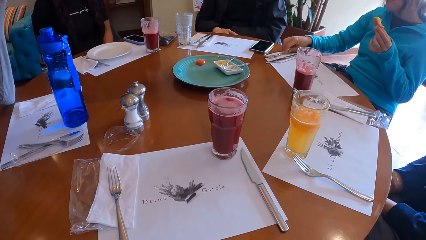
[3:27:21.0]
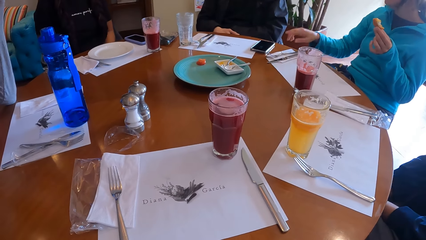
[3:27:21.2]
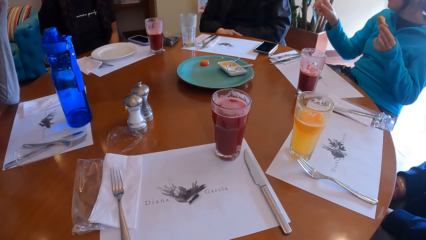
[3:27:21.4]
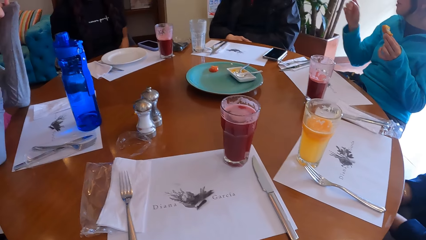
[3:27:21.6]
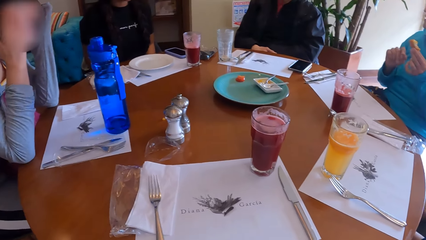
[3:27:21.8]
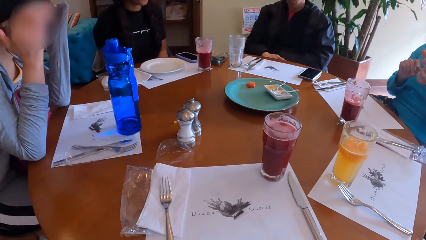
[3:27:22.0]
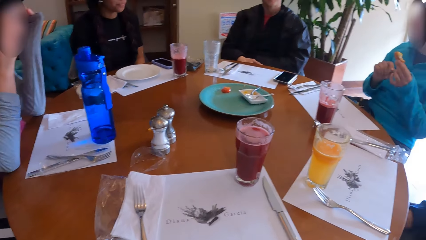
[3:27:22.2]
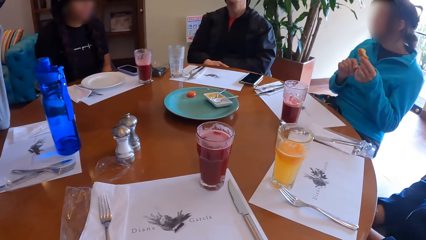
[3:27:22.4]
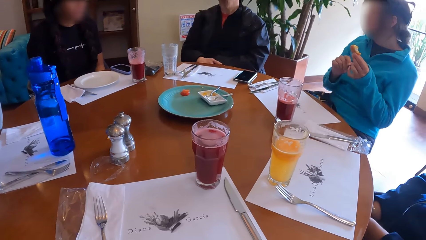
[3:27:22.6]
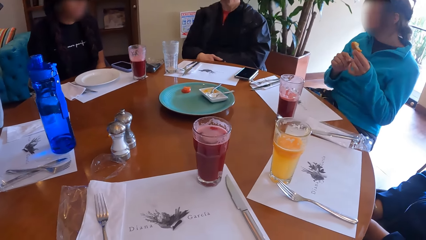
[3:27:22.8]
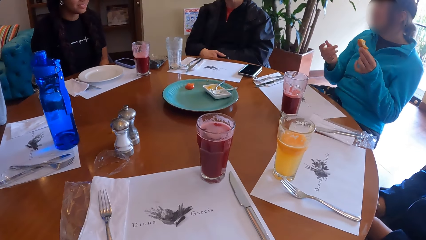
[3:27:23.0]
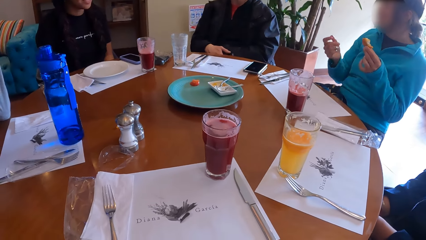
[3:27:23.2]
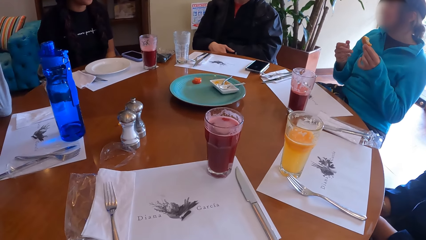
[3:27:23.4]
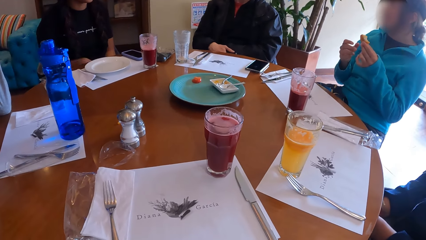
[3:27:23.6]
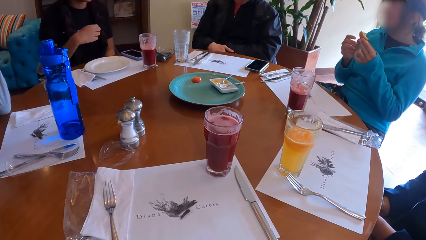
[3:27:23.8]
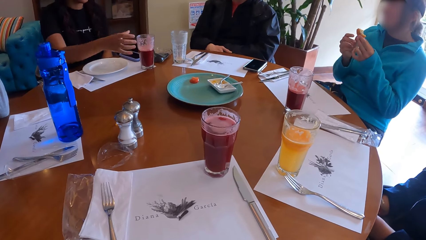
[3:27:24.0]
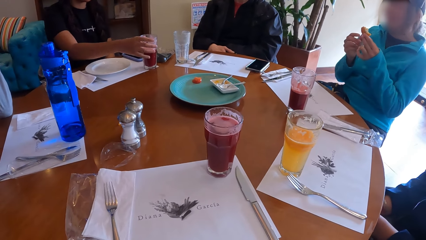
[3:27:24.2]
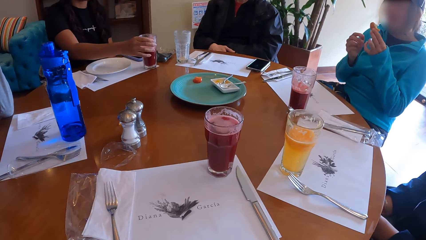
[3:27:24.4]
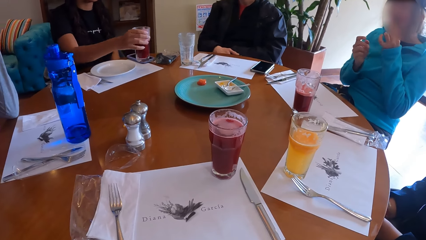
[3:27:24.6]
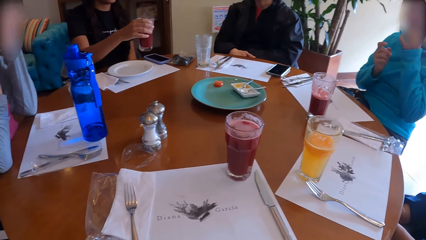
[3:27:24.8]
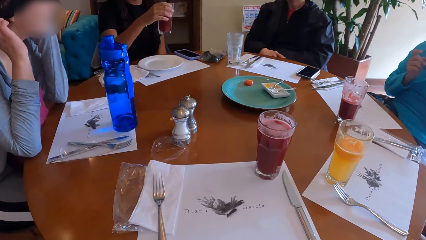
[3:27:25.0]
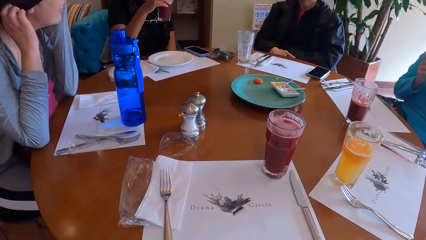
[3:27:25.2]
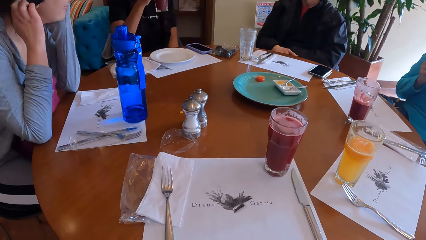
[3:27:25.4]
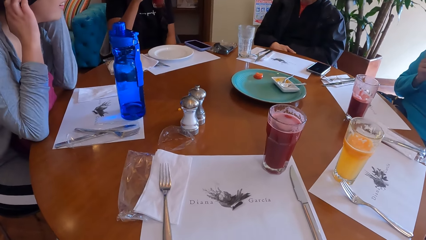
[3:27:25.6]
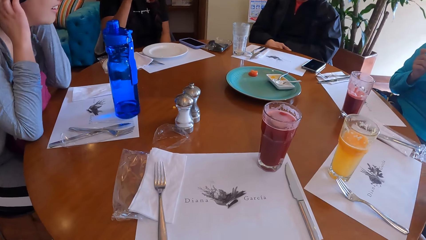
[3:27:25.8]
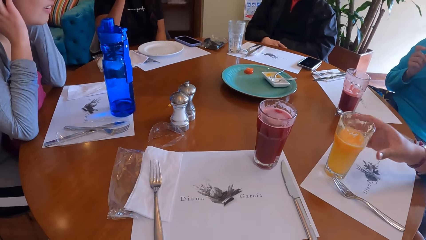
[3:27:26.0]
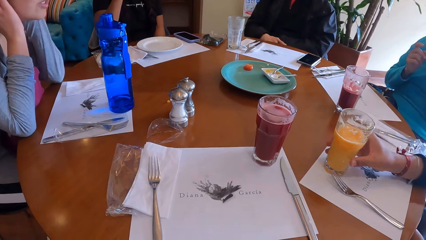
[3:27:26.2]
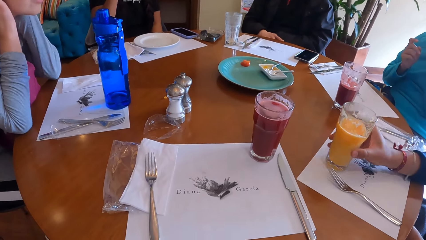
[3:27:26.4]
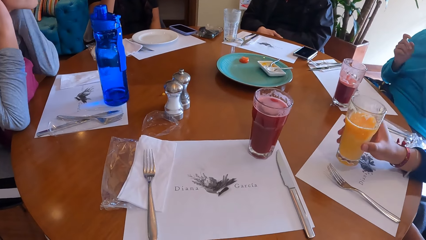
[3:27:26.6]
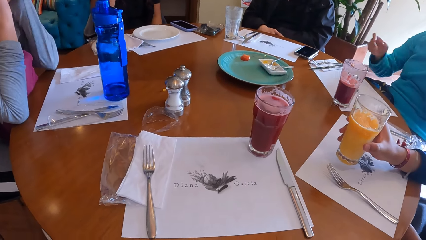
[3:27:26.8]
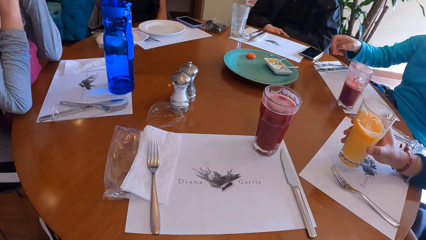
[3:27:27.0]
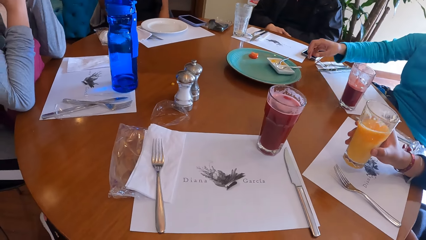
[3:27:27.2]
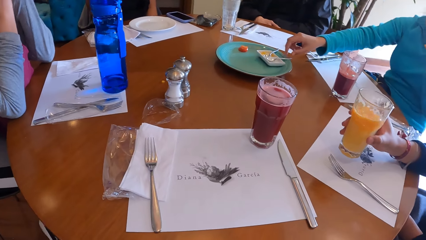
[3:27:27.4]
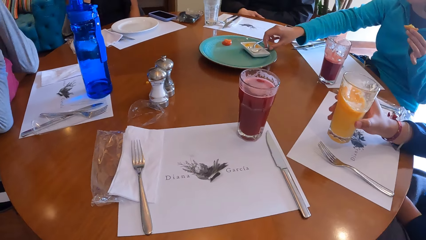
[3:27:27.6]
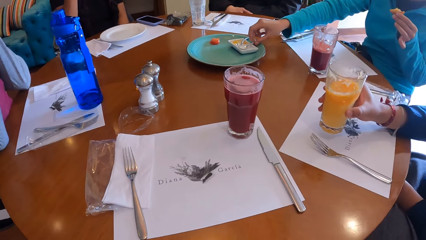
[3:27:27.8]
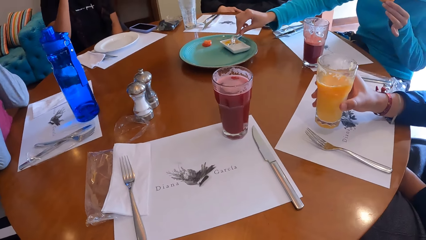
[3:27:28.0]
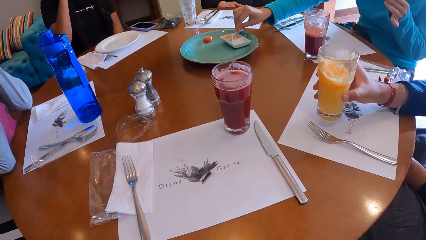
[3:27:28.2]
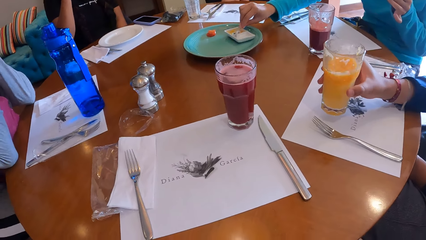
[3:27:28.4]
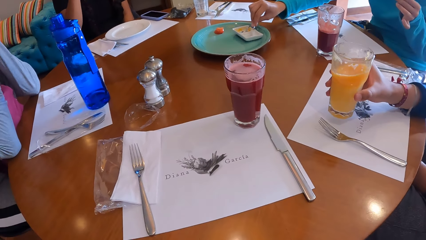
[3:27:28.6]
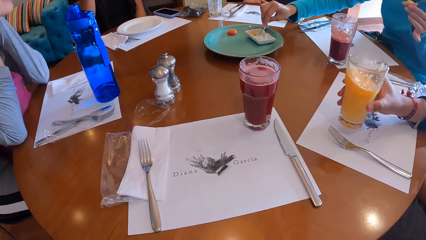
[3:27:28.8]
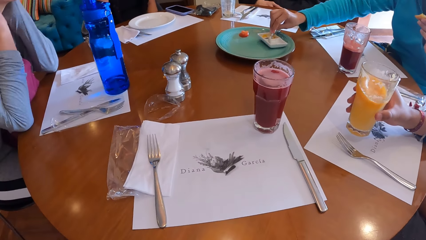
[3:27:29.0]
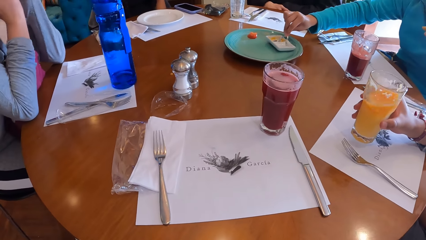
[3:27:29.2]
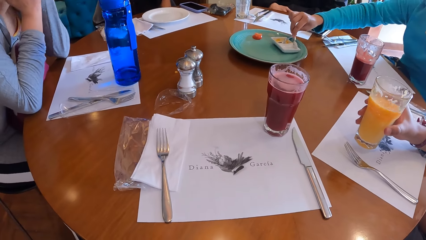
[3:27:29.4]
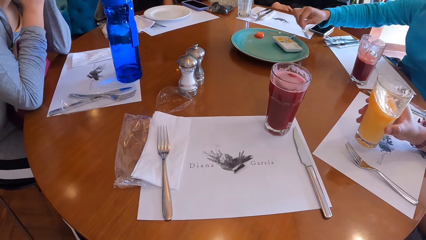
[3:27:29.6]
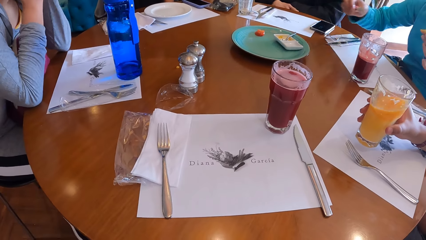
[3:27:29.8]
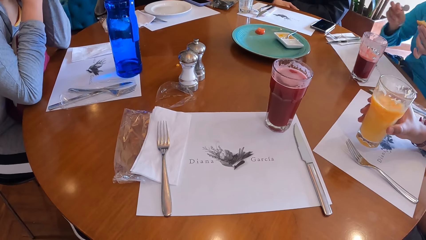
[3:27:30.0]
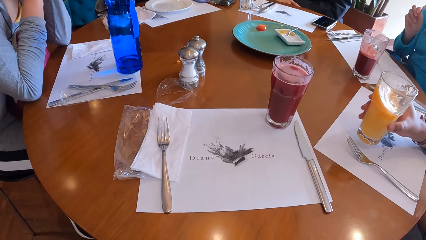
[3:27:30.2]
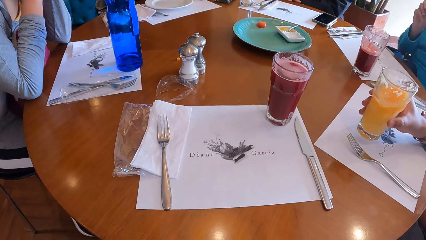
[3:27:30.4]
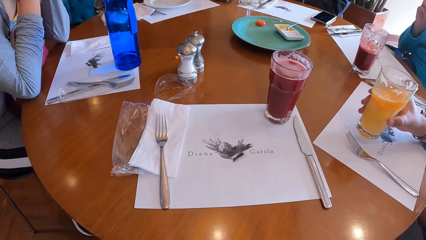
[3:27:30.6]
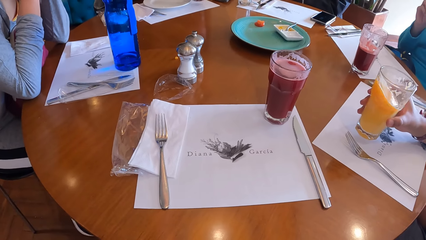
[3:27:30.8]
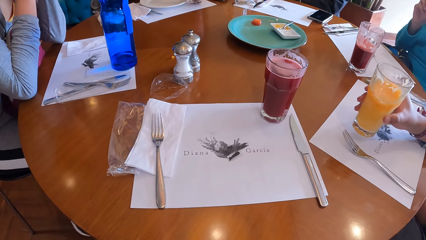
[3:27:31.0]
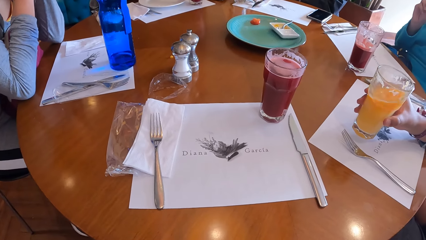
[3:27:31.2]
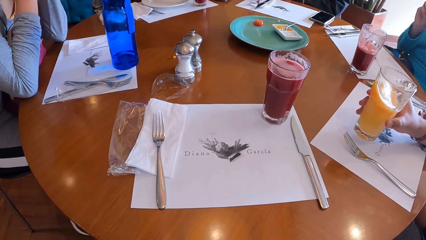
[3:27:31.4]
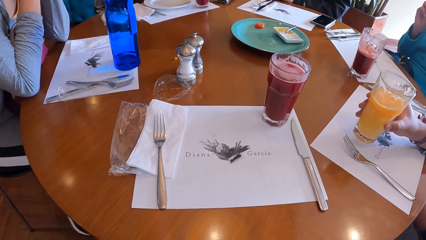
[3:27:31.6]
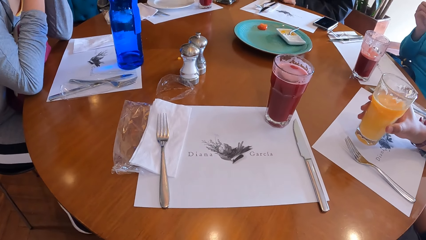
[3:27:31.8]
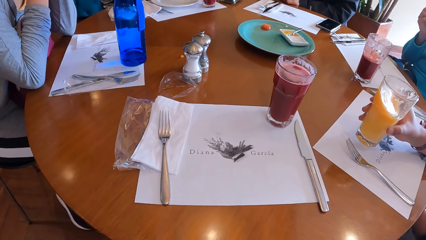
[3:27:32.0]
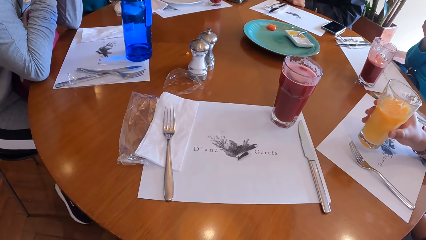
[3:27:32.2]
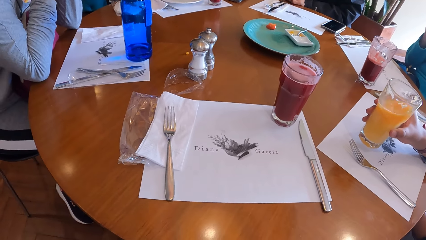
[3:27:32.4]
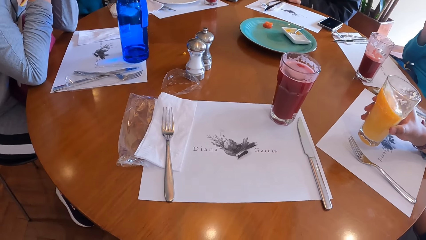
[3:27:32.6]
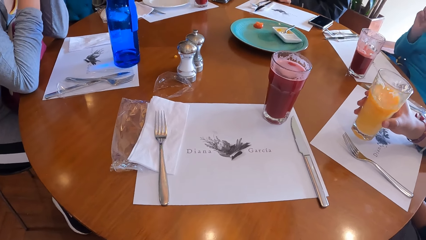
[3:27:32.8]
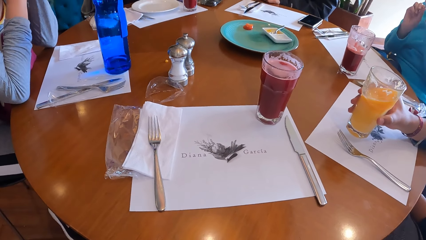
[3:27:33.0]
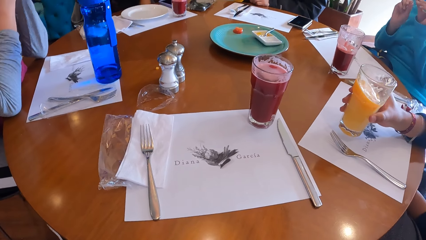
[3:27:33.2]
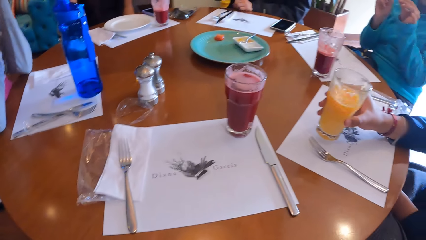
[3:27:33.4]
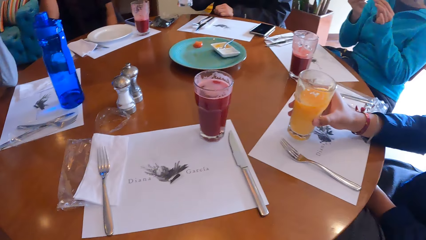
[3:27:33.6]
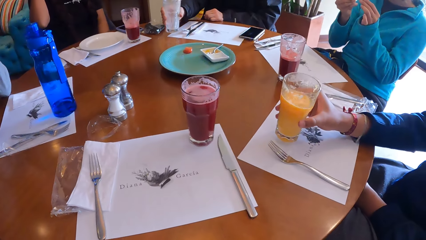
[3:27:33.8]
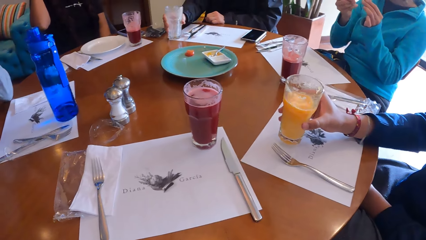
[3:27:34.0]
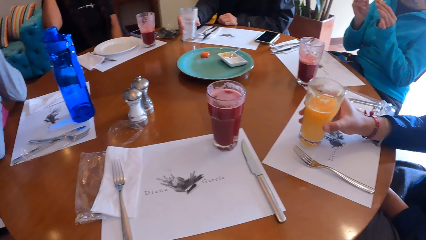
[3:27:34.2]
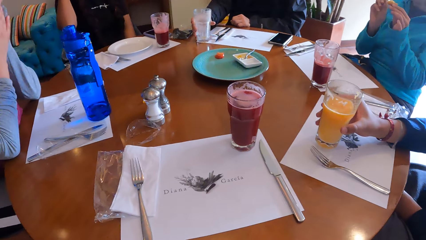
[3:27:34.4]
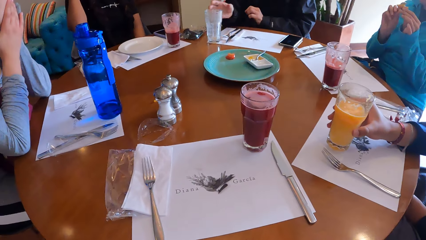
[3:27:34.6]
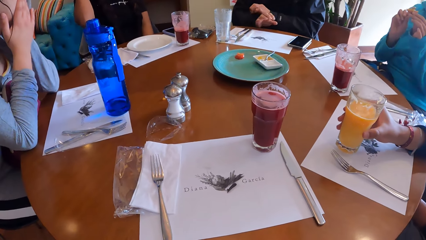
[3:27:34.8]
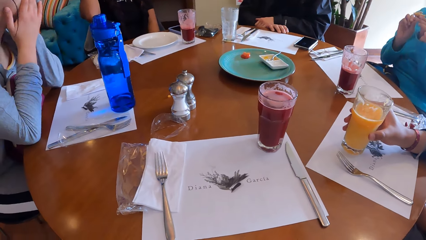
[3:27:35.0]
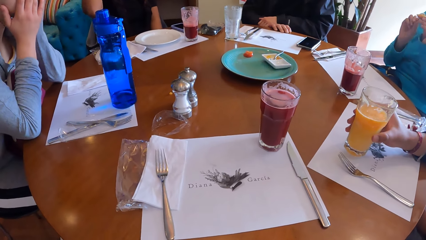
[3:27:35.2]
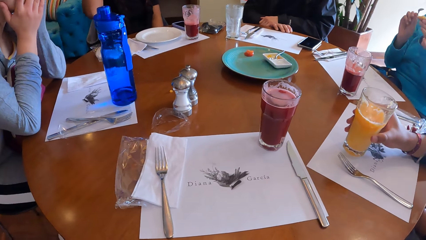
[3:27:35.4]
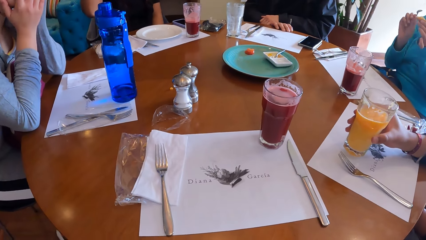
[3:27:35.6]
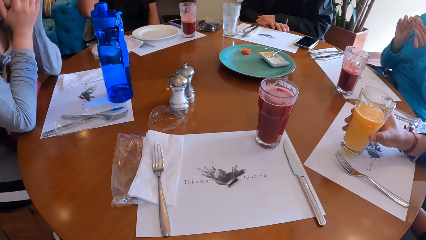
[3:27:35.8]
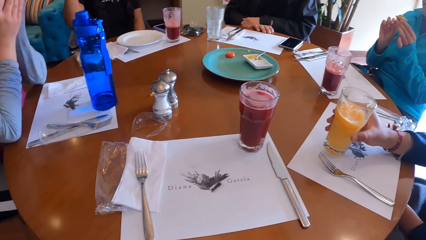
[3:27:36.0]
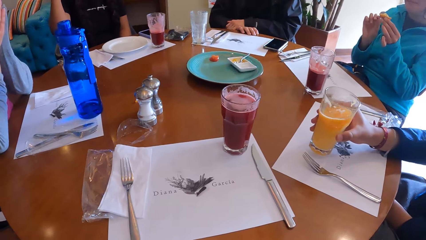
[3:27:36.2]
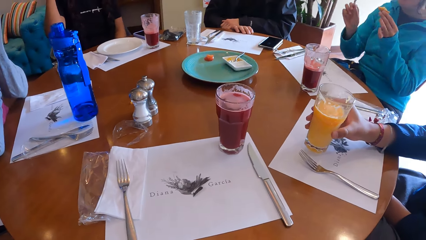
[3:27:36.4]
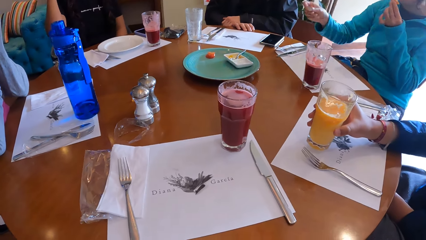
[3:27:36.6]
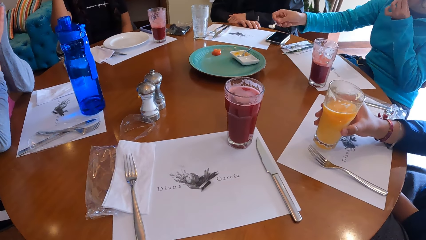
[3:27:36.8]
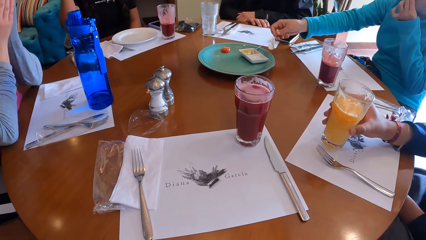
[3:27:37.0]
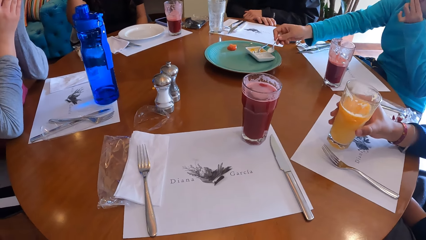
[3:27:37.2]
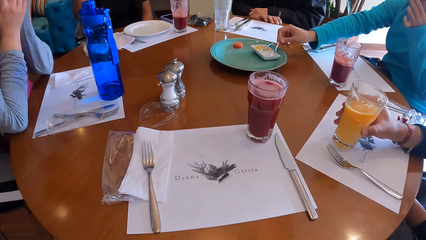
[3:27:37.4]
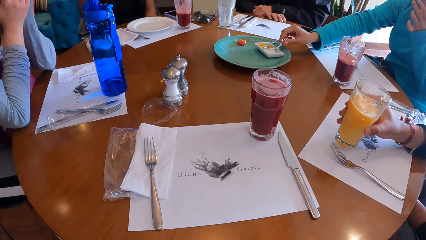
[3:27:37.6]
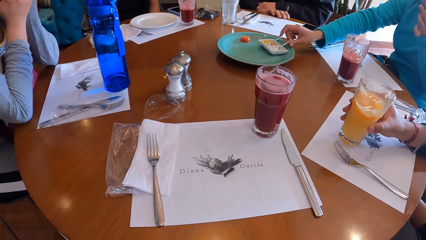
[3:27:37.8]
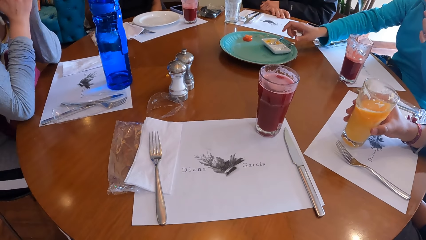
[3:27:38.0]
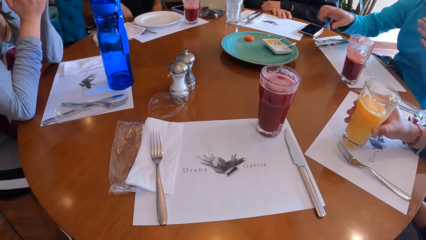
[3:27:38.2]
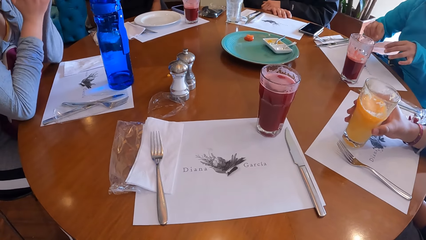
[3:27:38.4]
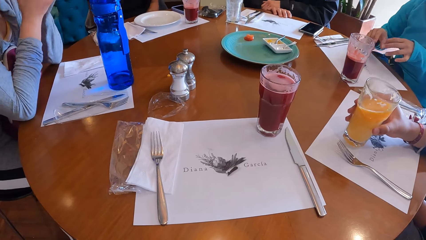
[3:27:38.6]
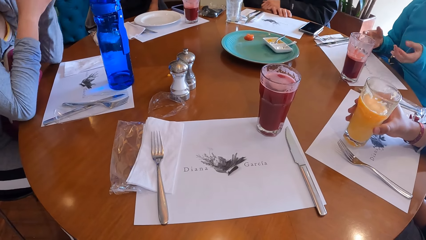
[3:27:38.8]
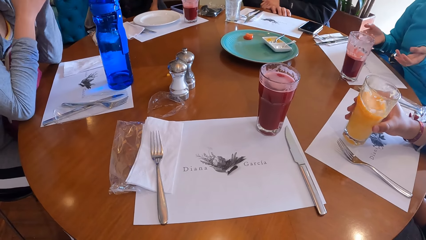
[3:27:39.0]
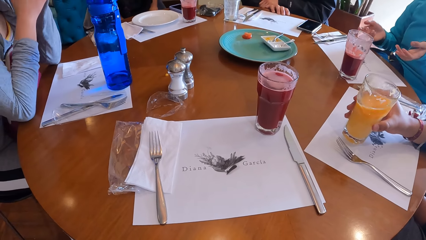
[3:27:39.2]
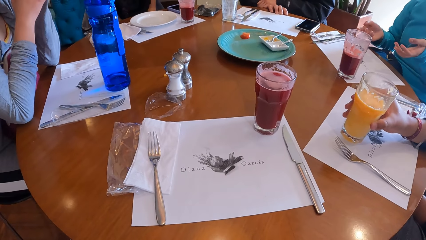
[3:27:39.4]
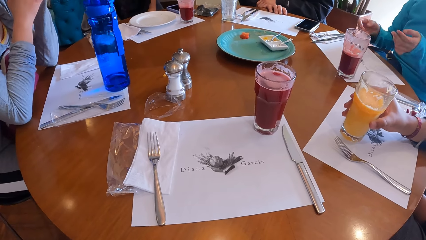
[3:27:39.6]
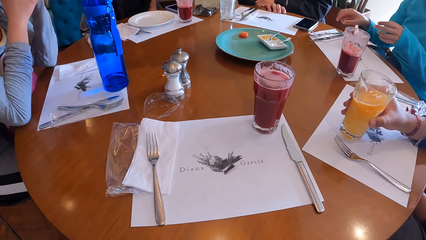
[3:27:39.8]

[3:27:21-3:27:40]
A woman touches the tray with her right hand. Another woman picks up a glass of wine from the table with her right hand, and drinks from the glass of wine in her right hand. A third woman picks up a glass of juice from the table with her right hand. A man shakes the glass of juice with his right hand. The first woman picks up a spoon from a plate at the table with her right hand, scoops cream from the plate on the table with her right hand, and places the cream in her right hand into the doughnut in her left hand. The second woman drops the glass of wine in her right hand to the table. Another man picks up a glass cup from the table with his right hand. The other man drops the glass cup on the table with his right hand, and places his hands on the table. The first woman drops the spoon in the plate with her right hand.
